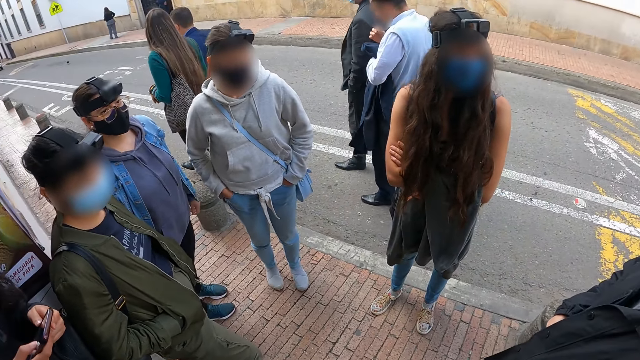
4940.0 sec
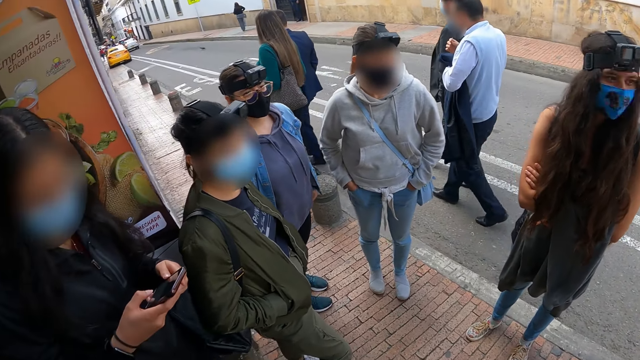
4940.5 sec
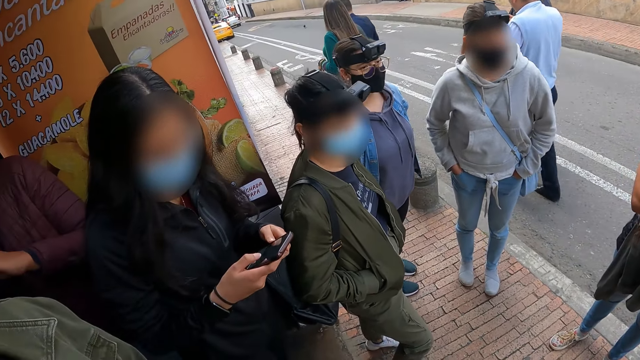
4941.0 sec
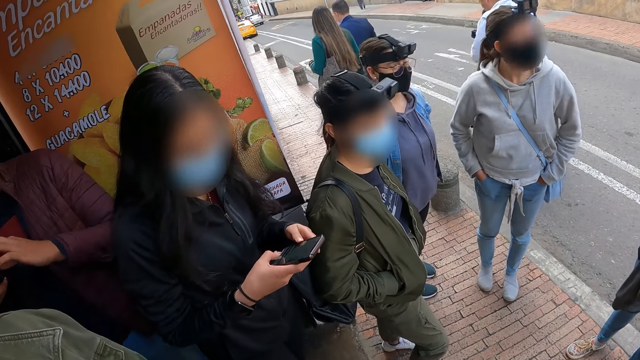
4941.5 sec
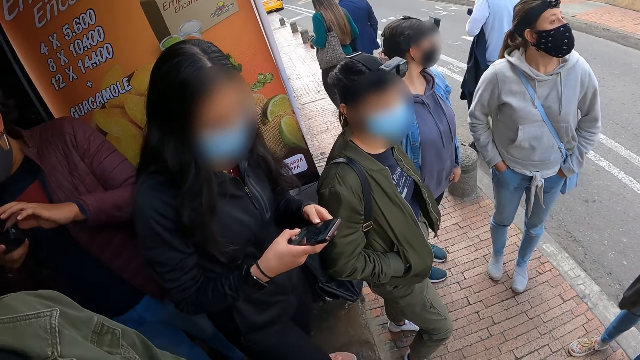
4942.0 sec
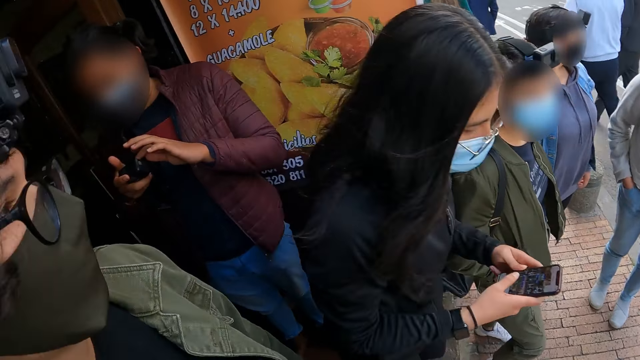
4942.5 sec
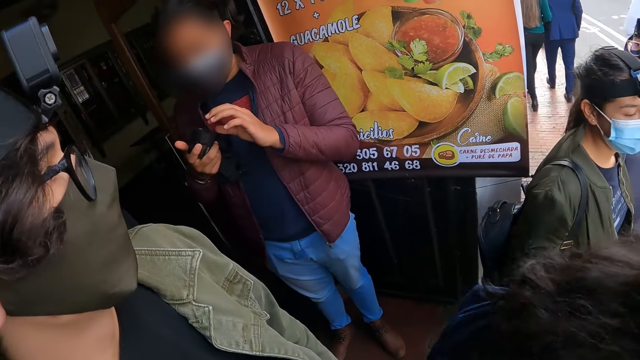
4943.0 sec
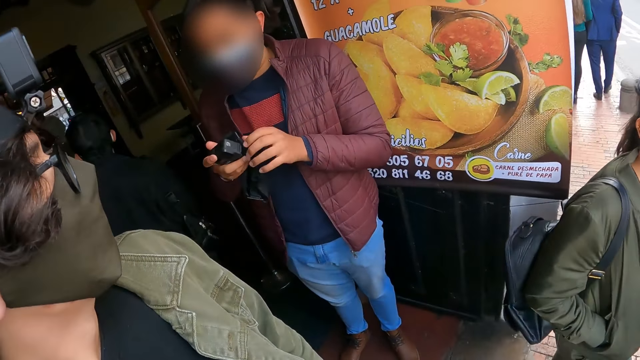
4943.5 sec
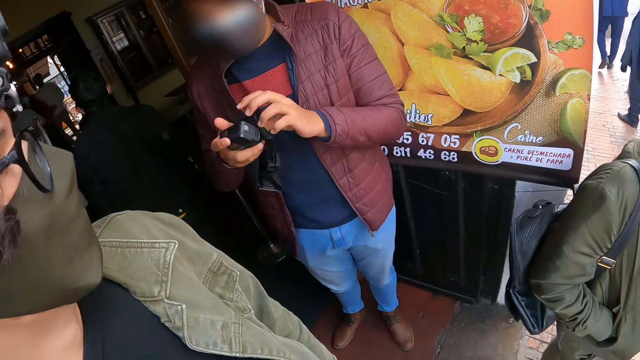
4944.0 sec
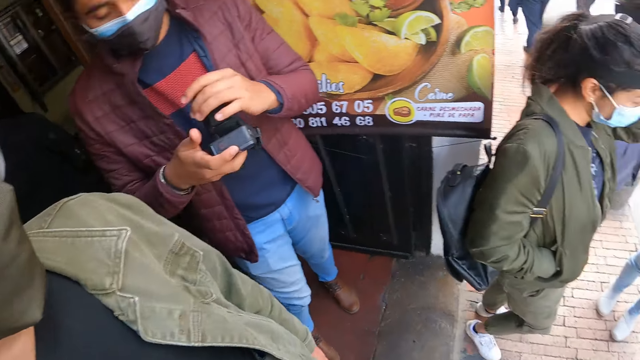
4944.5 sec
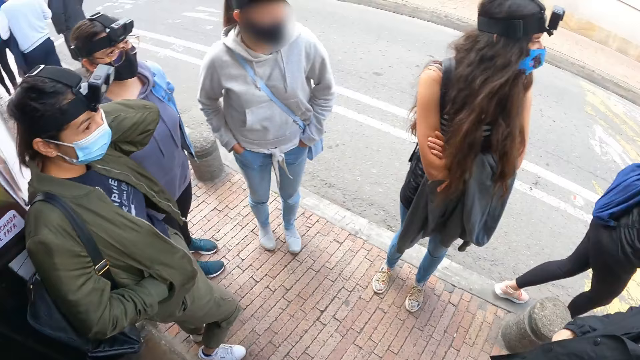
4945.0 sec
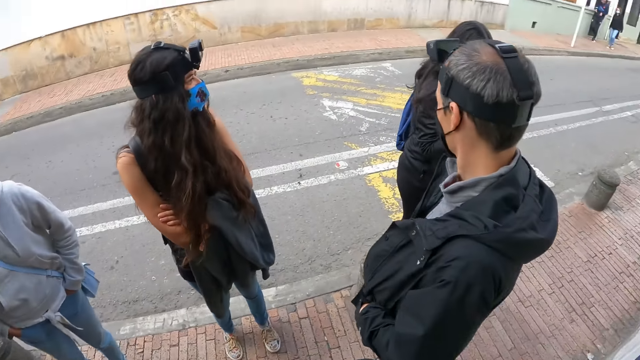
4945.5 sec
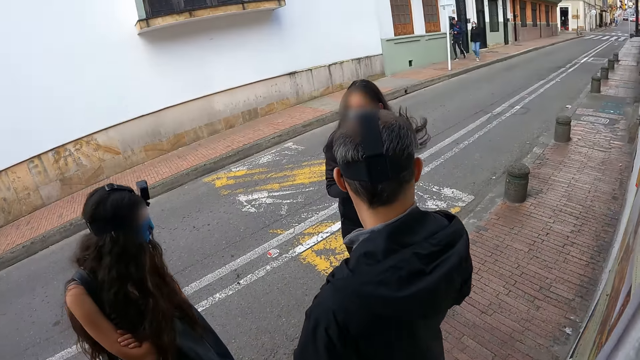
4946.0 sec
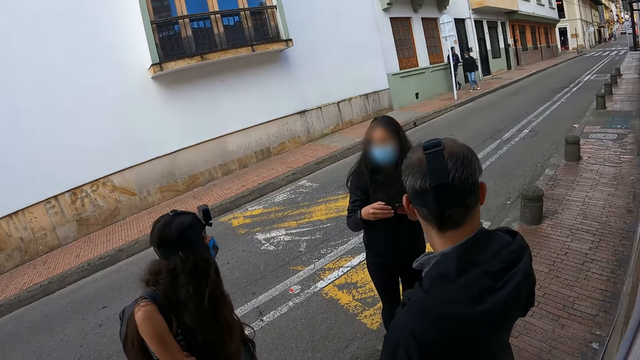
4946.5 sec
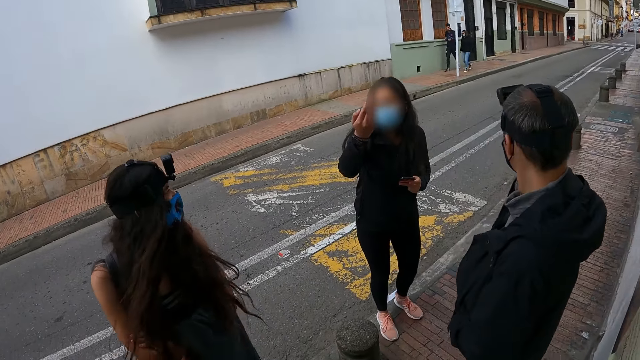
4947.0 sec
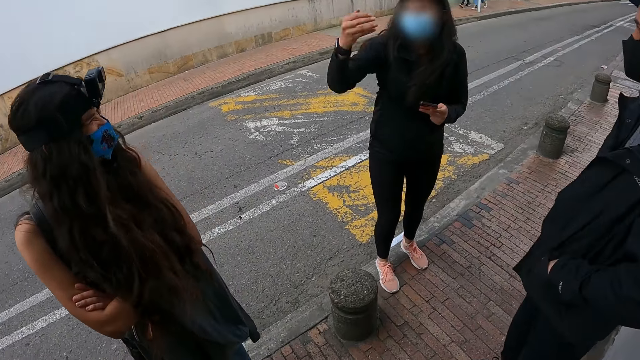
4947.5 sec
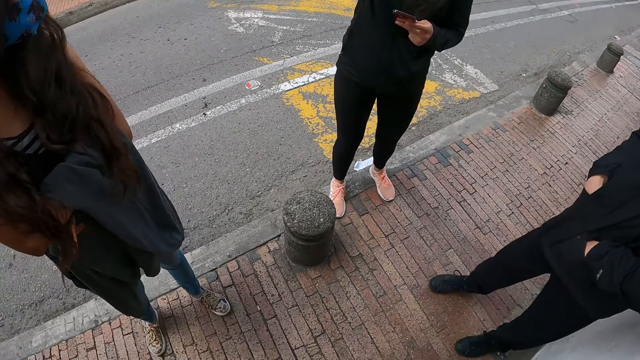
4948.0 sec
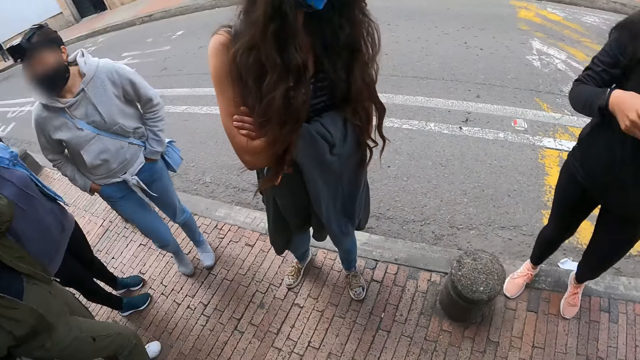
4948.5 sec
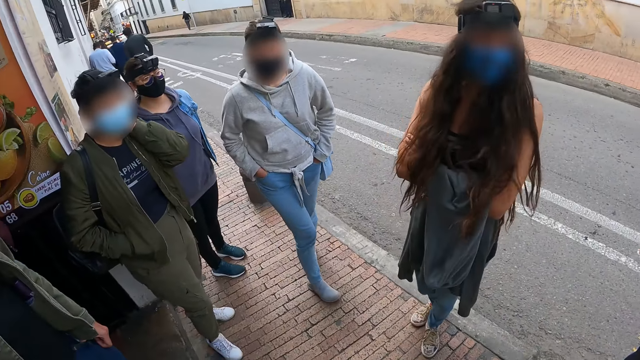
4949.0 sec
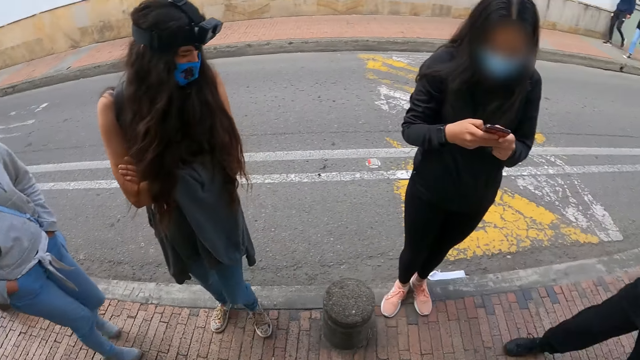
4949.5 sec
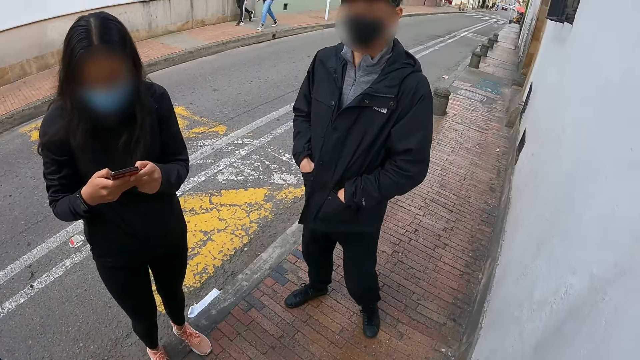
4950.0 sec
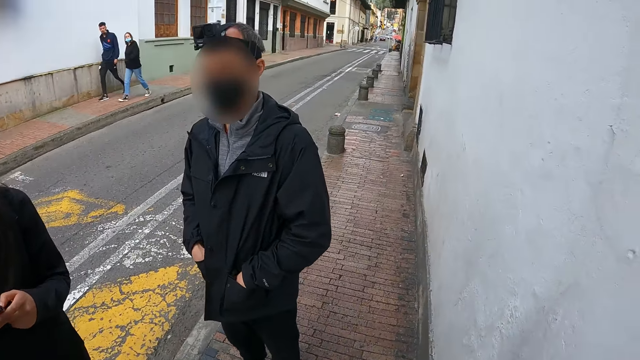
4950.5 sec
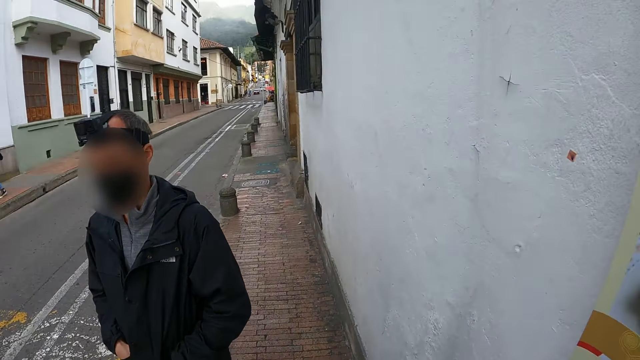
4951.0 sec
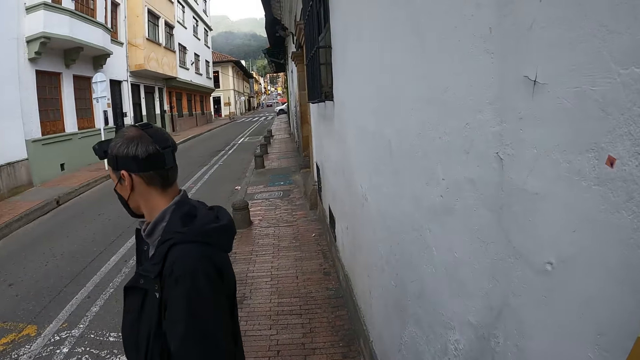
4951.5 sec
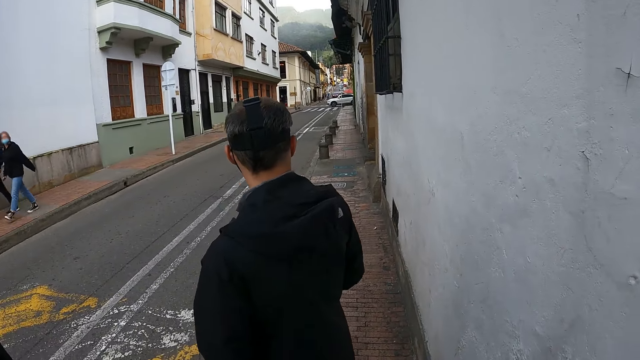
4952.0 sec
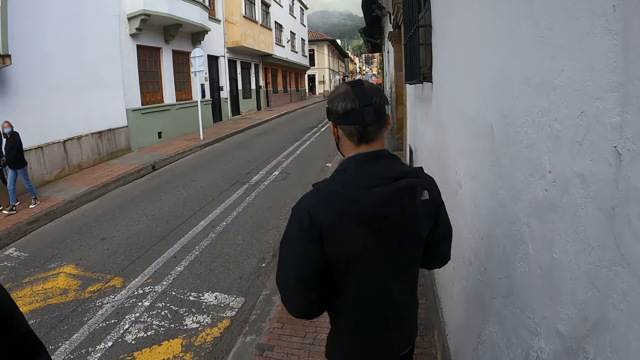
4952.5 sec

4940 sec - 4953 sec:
The camera wearer looks around. They look at a woman. The woman uses the phone. A man holds the camera in the hand. The camera wearer looks at the man. They look around. They look at the woman. They interact with the woman. They look around. They look across the road.

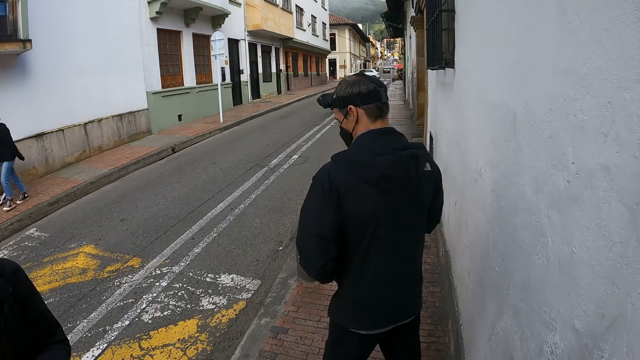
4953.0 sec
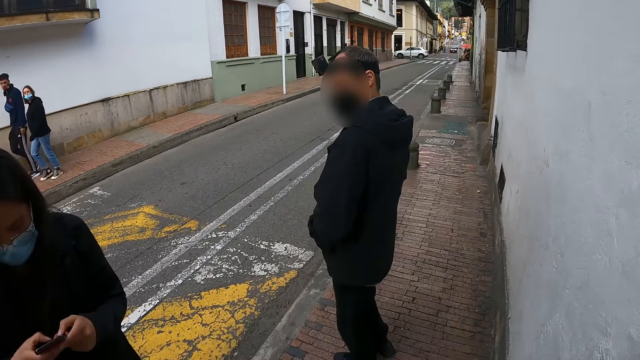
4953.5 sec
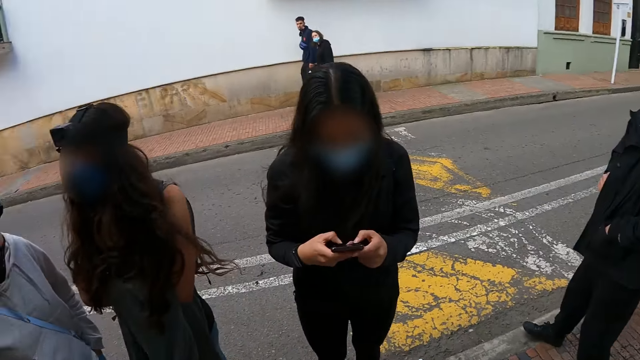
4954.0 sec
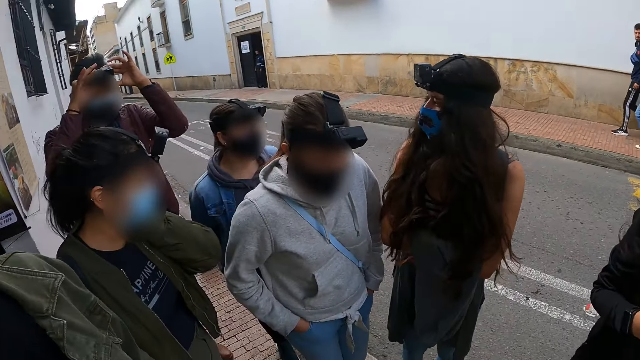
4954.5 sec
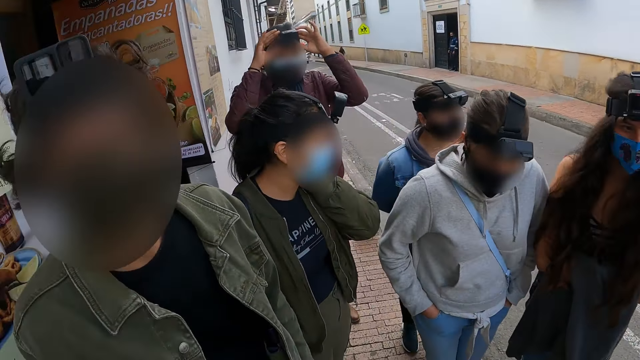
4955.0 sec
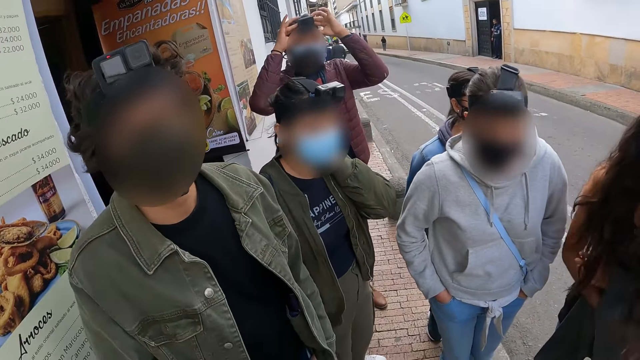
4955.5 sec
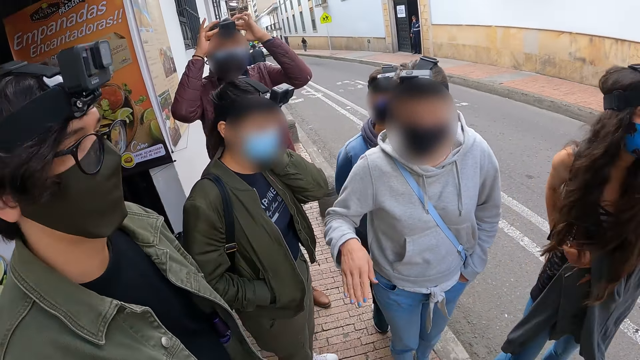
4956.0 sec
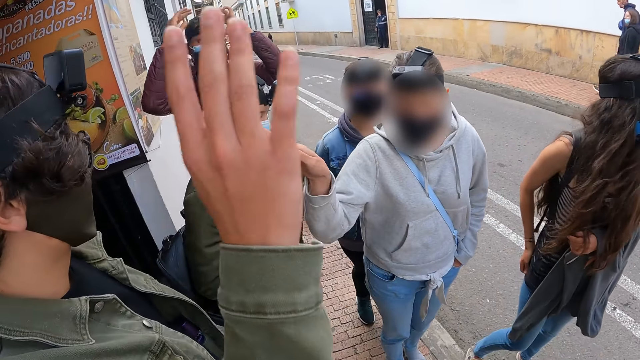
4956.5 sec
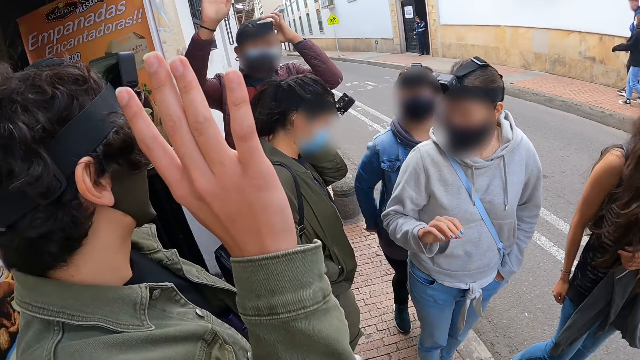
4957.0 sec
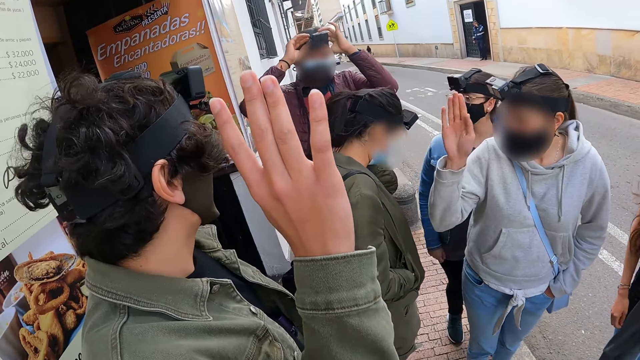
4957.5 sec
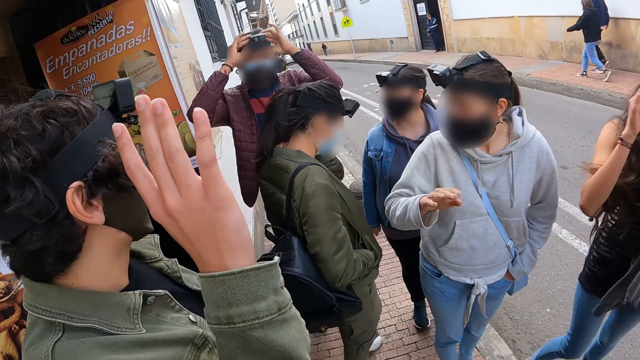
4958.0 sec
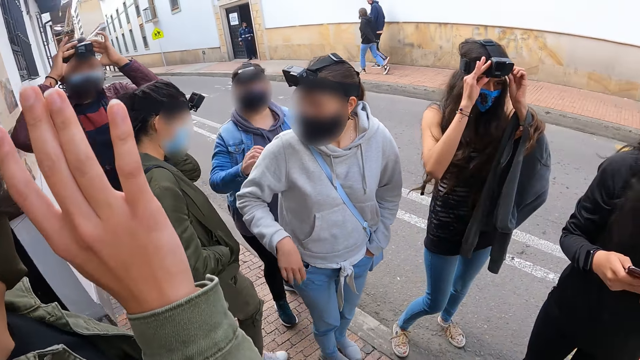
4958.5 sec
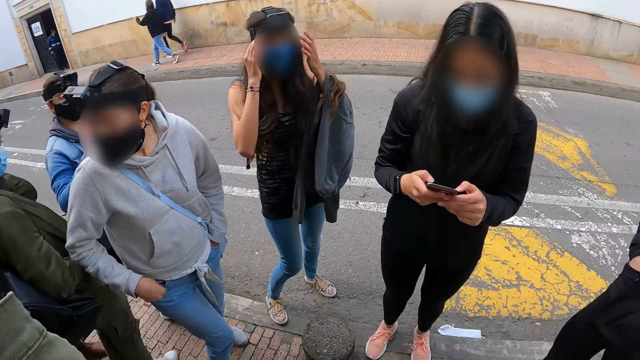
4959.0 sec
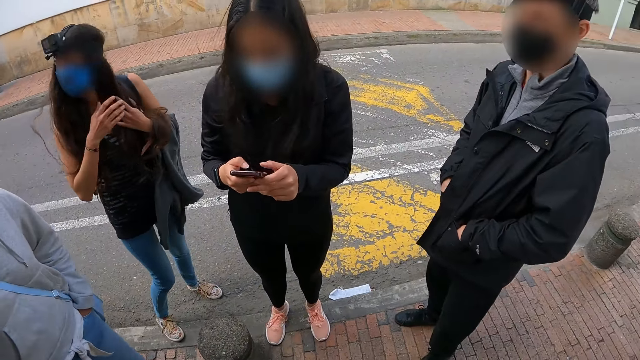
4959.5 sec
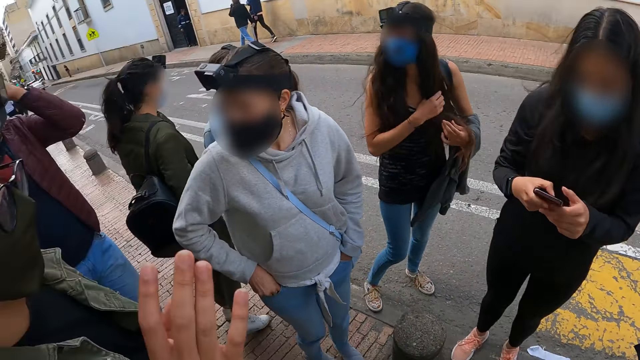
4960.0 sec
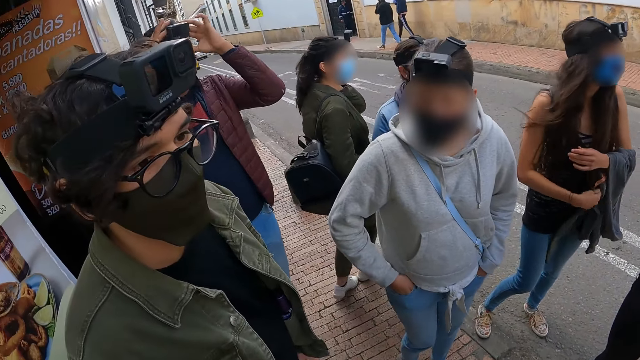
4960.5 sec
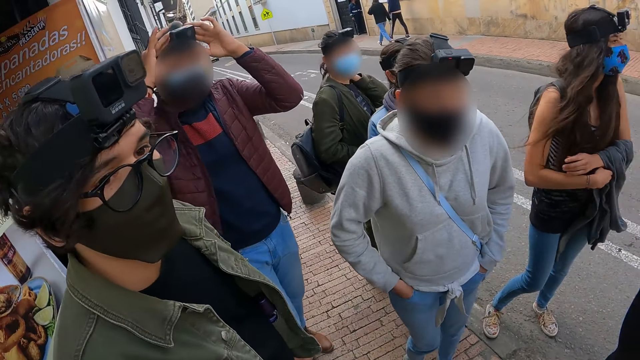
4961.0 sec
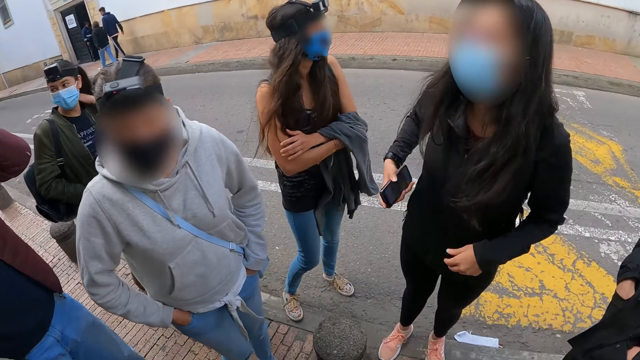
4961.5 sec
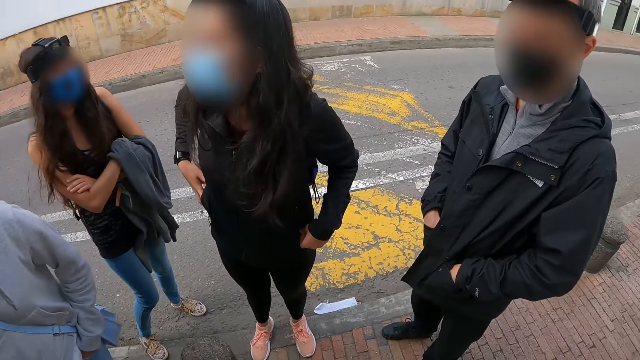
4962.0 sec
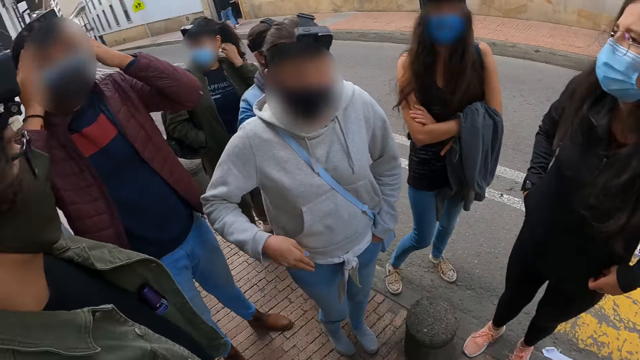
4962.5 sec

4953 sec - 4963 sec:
The camera wearer looks at women and men. A man raises the hand. The camera wearer looks around. They look around again. A woman uses the phone. The woman puts the phone in the pocket.
